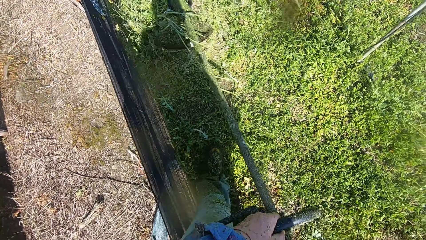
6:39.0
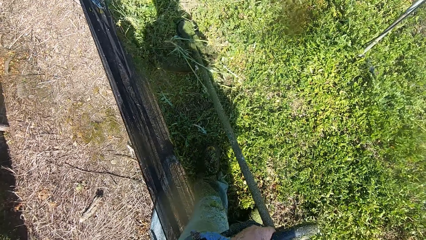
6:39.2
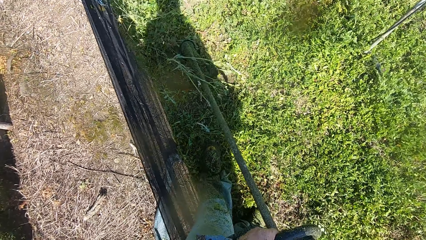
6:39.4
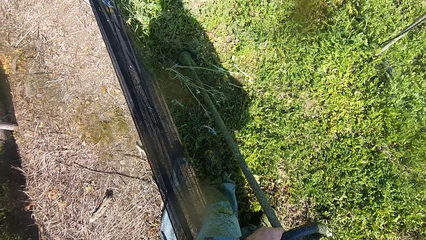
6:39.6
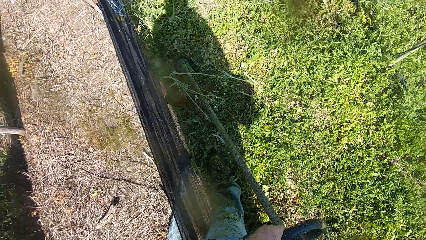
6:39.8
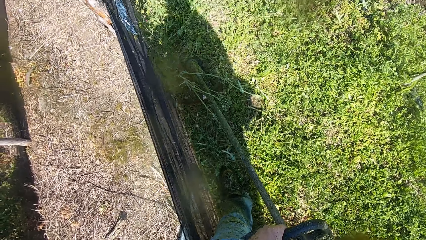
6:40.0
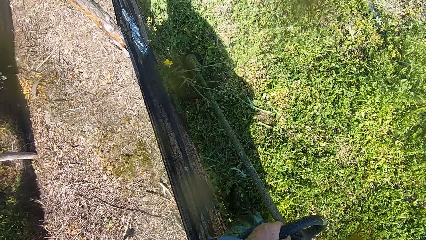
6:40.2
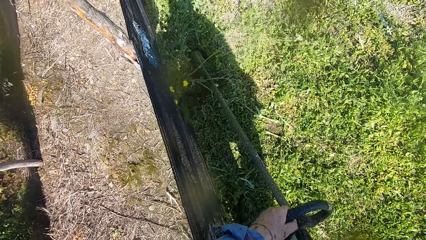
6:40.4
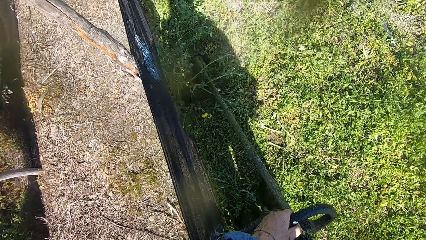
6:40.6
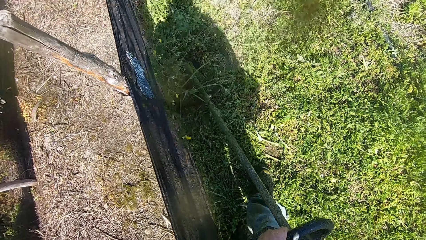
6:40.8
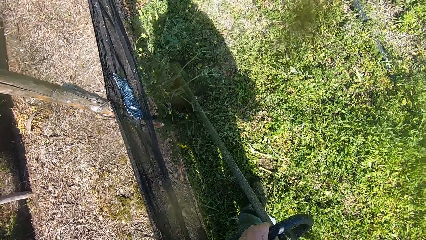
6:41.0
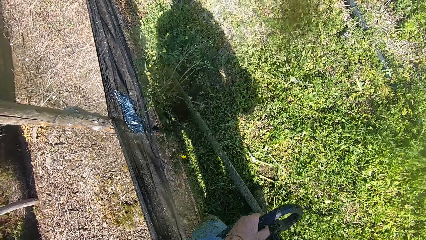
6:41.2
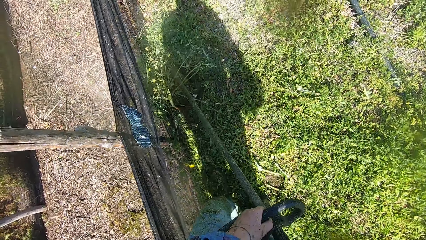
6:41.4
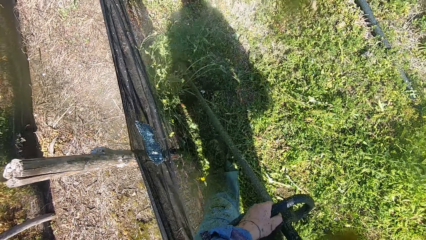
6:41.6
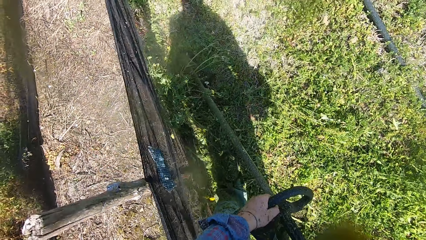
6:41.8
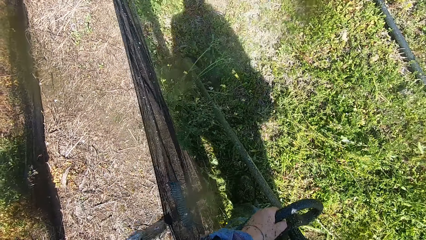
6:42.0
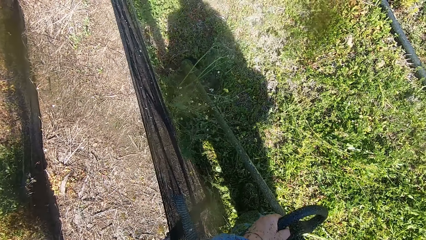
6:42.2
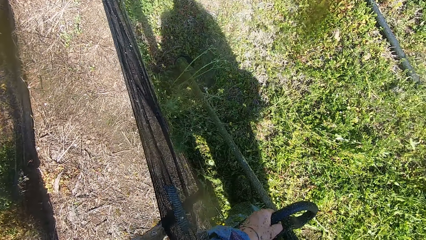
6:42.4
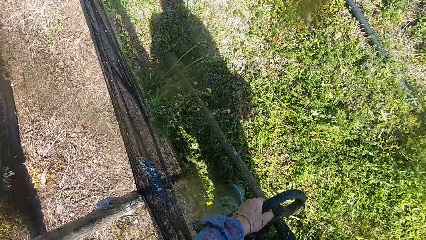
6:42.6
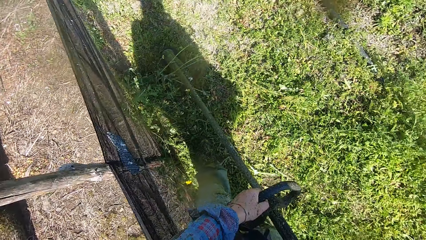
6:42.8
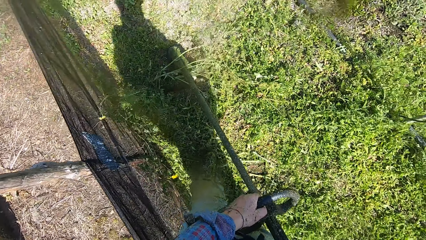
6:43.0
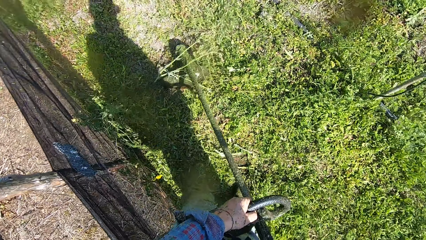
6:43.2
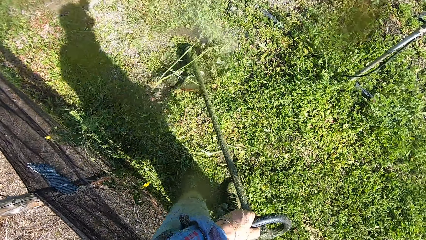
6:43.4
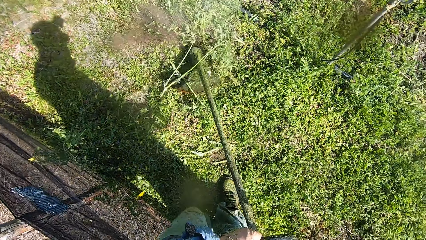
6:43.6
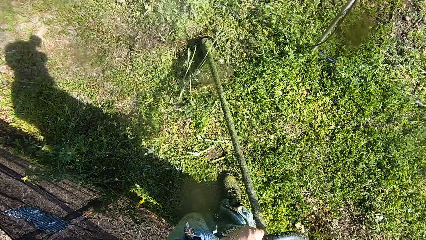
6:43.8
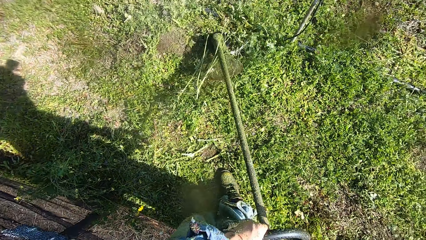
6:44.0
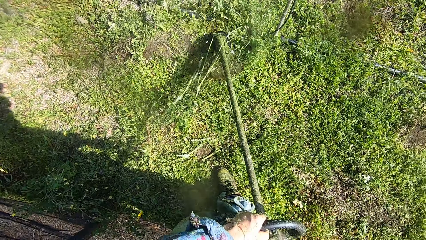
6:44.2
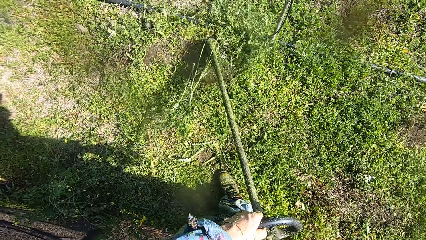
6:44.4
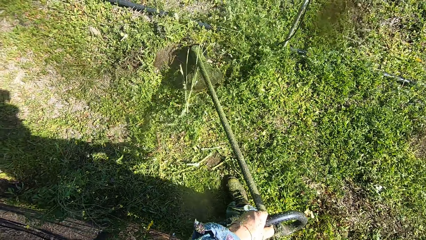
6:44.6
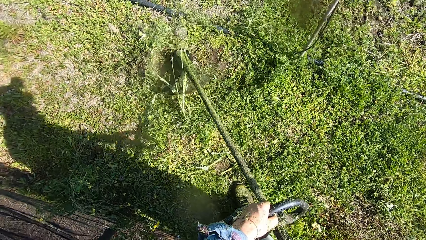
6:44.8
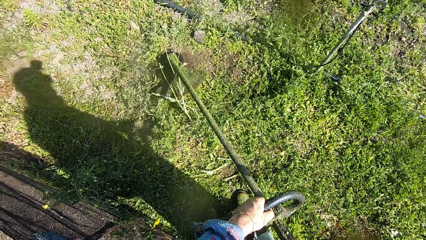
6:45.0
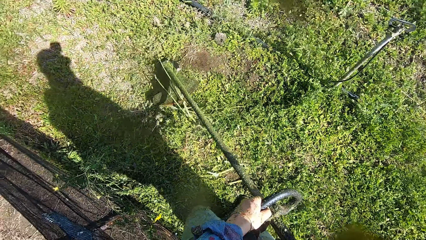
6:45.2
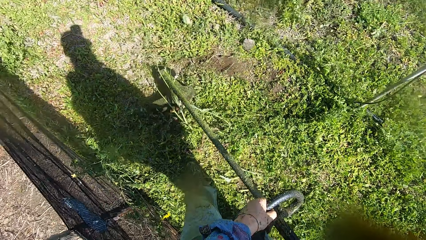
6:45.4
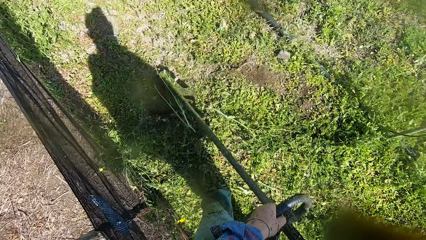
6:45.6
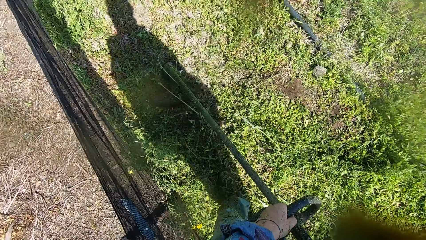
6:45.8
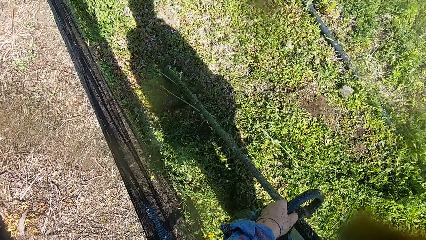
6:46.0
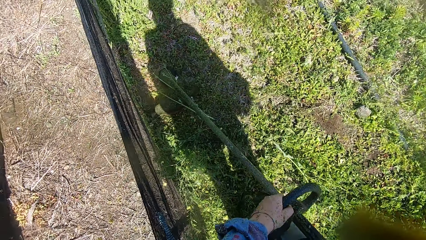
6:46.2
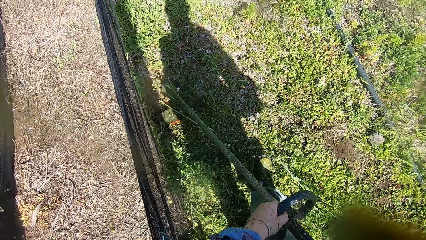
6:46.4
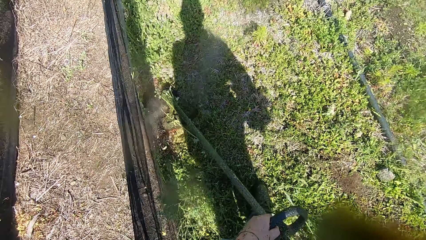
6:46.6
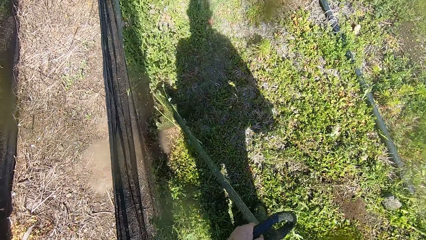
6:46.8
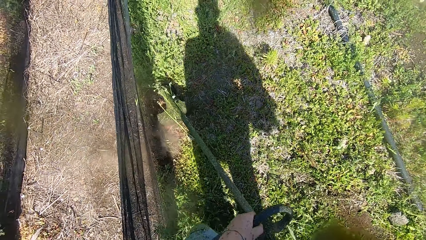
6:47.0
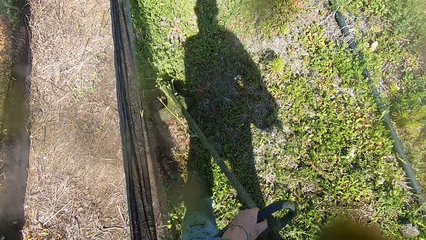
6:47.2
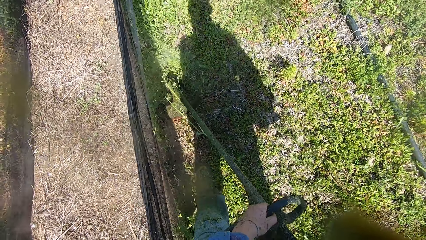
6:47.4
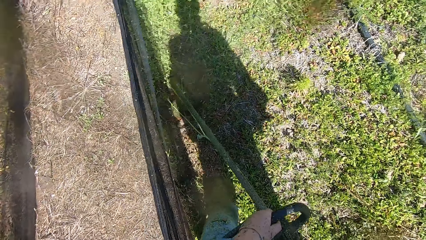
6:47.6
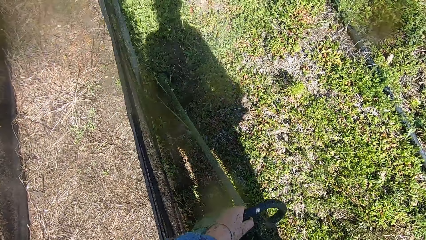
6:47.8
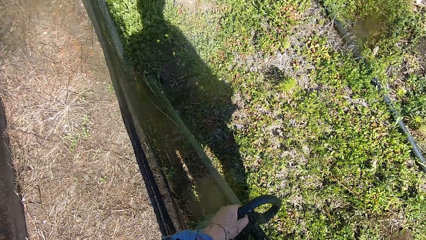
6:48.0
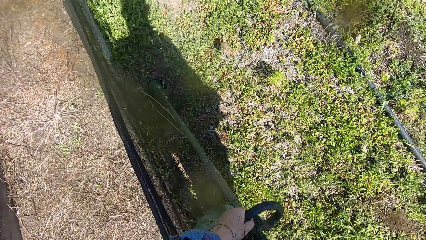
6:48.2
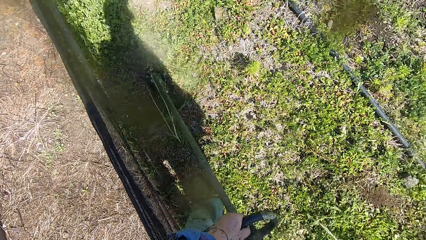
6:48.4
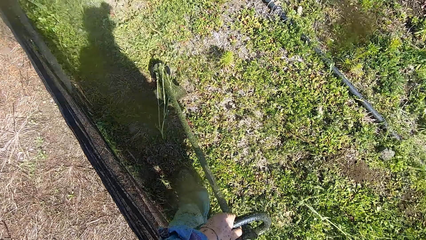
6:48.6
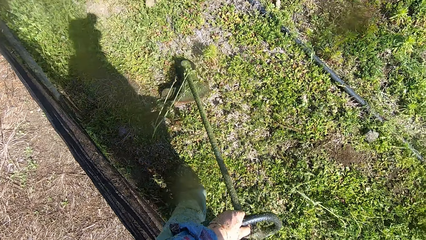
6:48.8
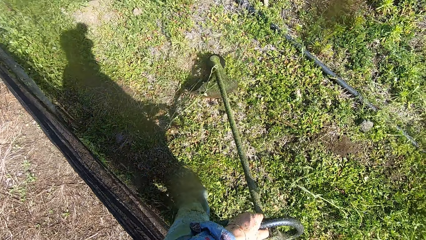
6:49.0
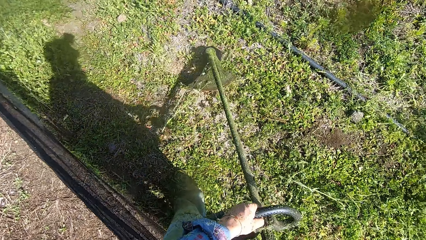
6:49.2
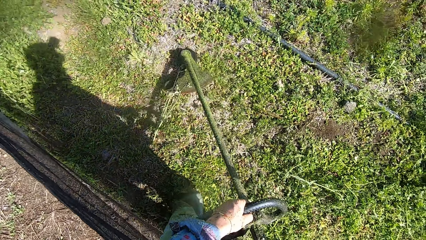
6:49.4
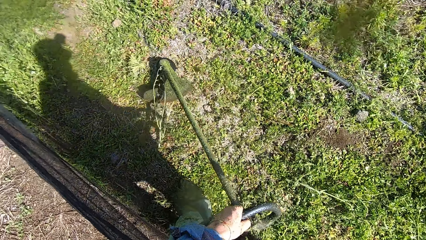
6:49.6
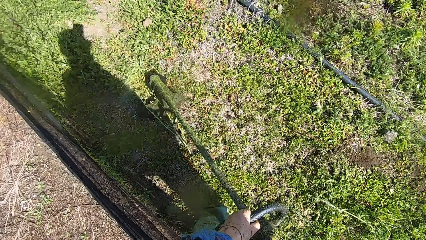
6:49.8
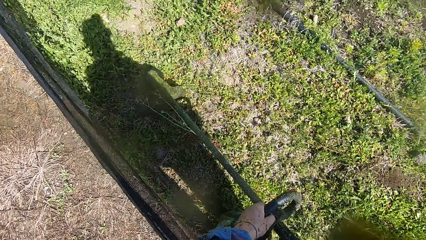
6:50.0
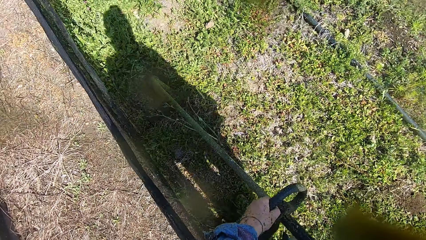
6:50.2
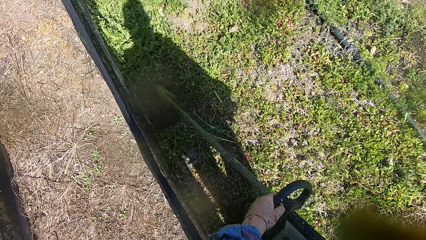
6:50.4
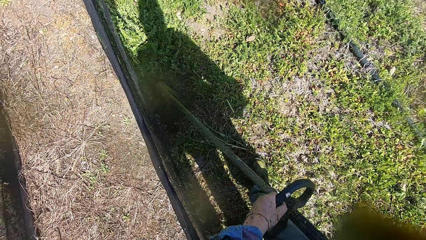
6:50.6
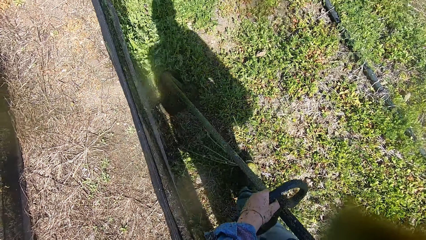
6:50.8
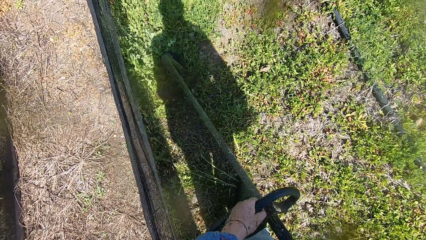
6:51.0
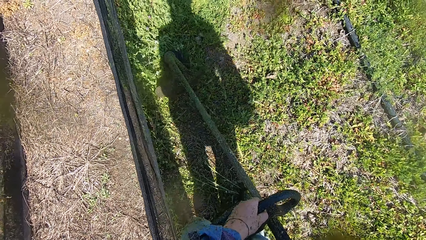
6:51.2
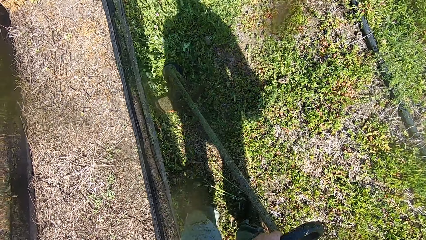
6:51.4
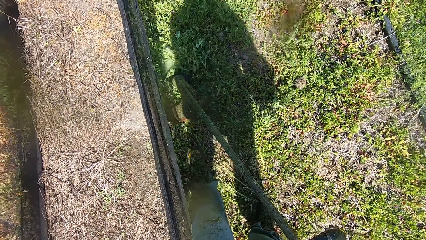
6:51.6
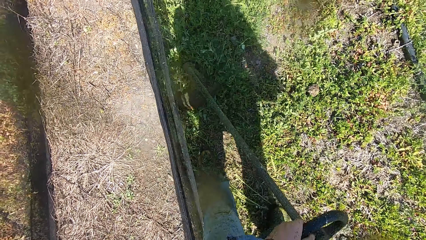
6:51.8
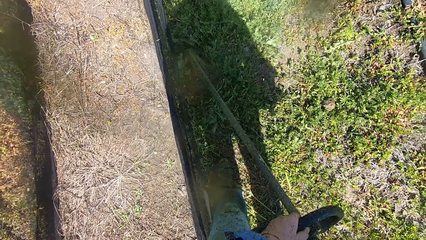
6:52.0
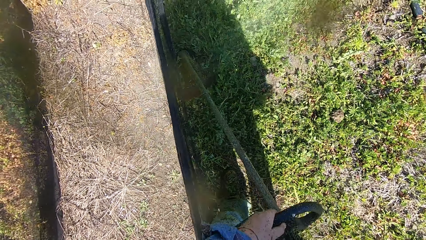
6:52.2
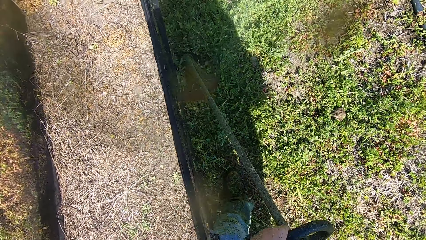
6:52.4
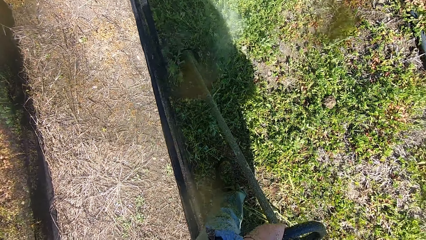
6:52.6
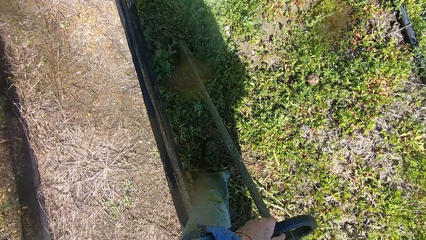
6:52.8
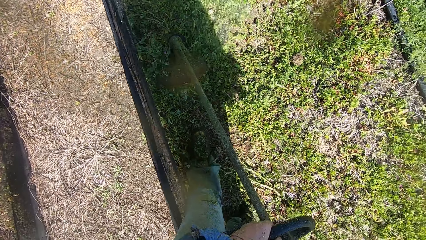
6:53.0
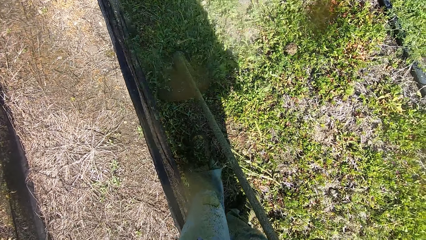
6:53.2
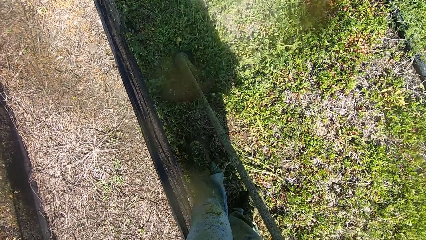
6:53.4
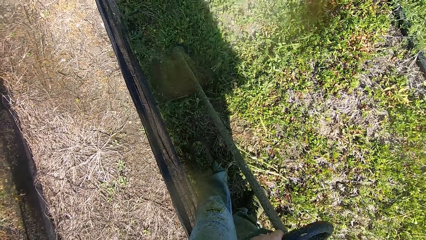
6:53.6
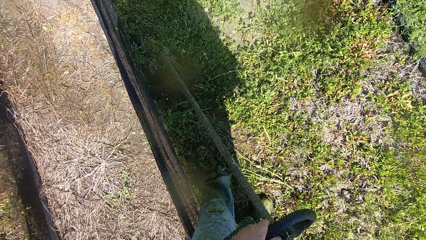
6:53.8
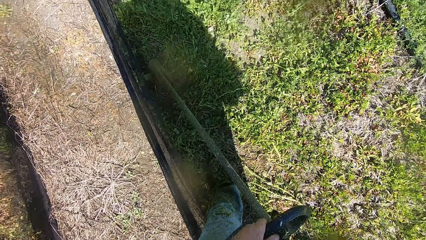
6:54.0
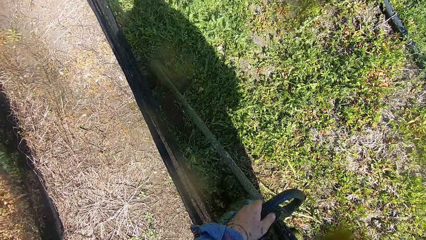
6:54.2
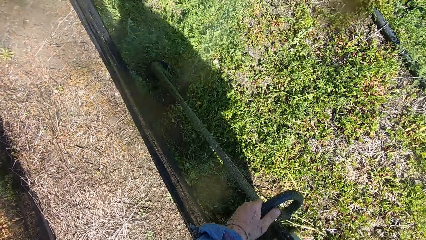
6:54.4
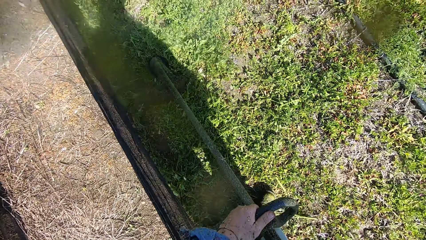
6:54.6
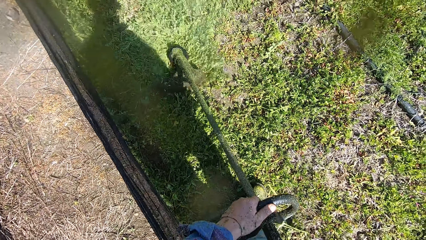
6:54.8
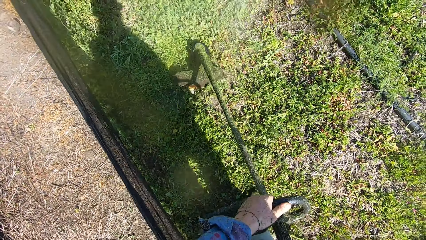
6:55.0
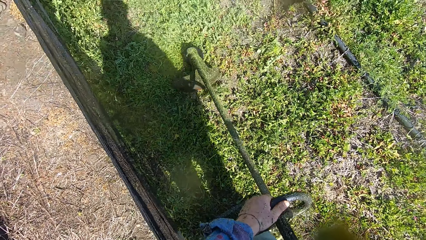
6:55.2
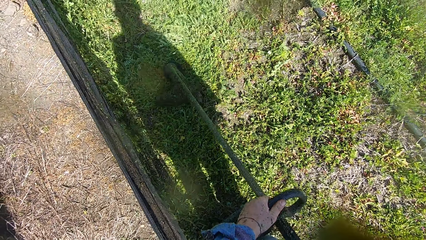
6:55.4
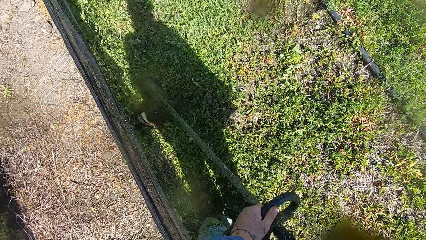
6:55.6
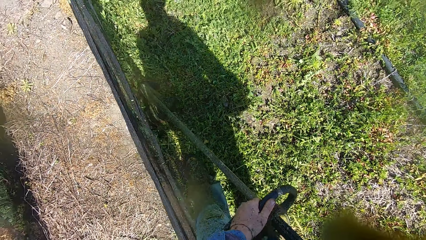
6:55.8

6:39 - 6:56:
The camera wearer walks along the fence. They cut grass with a brush cutter. They walk along the fence. They cut grass with the brush cutter. They walk along the fence. They cut grass with the brush cutter. They walk along the fence. They cut grass with the brush cutter.
